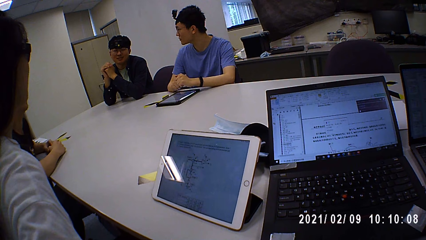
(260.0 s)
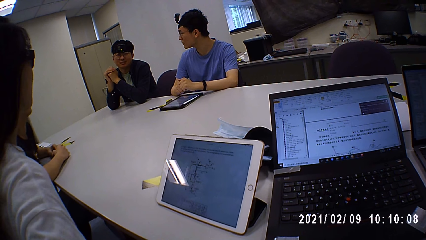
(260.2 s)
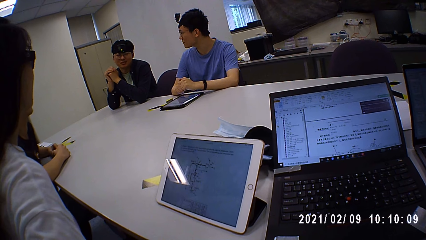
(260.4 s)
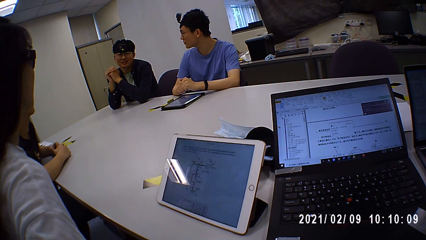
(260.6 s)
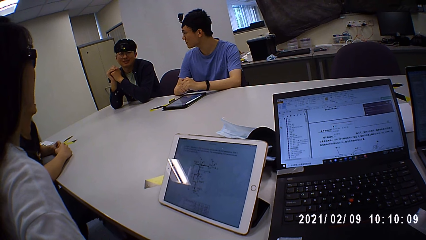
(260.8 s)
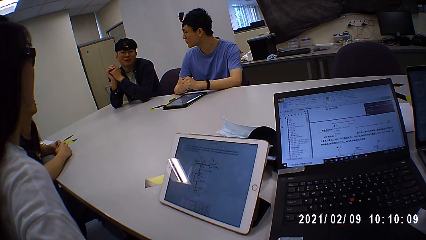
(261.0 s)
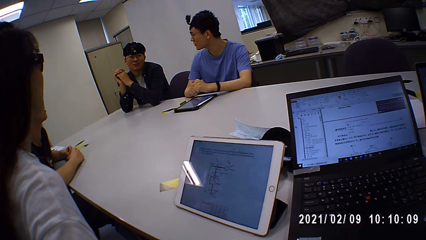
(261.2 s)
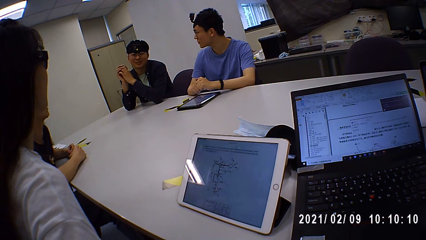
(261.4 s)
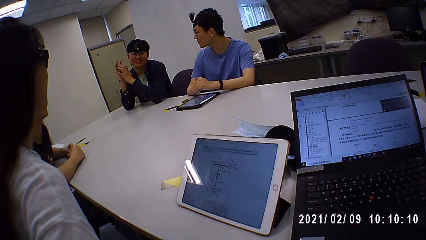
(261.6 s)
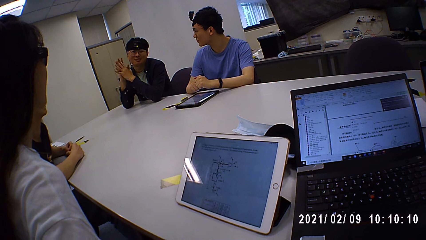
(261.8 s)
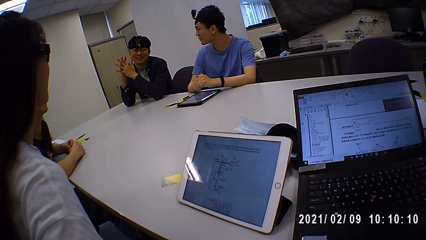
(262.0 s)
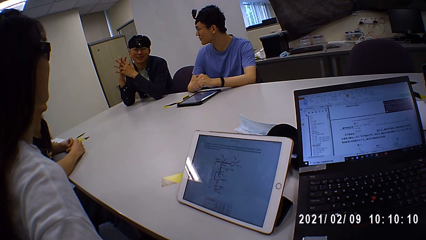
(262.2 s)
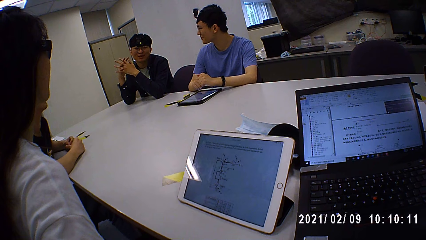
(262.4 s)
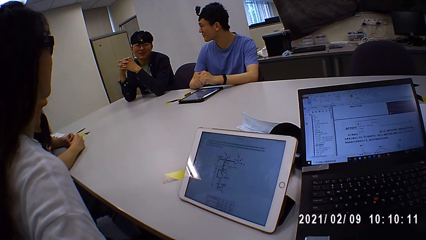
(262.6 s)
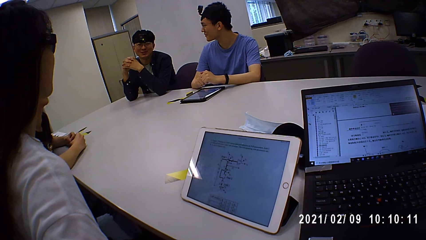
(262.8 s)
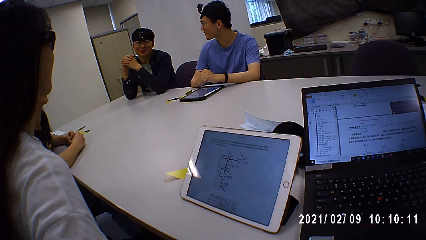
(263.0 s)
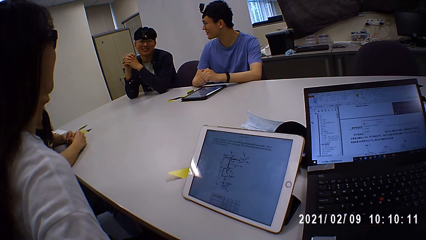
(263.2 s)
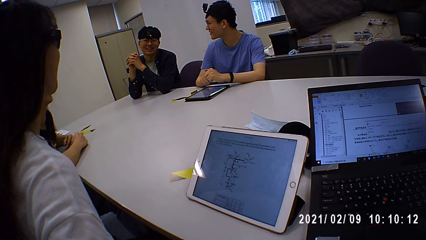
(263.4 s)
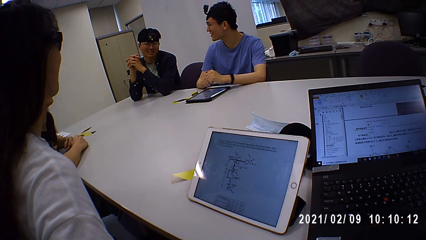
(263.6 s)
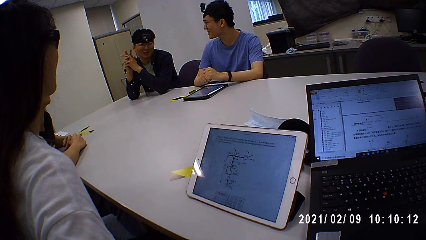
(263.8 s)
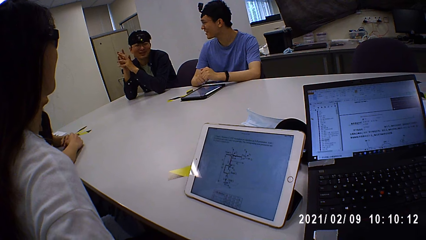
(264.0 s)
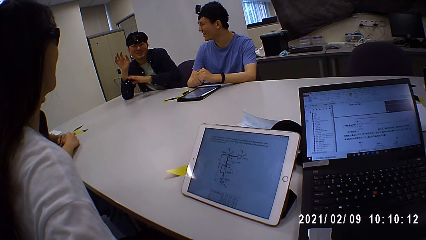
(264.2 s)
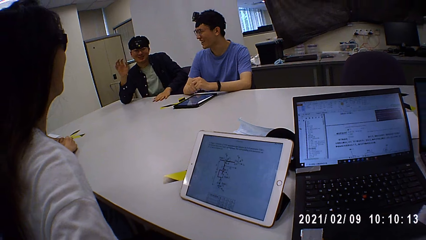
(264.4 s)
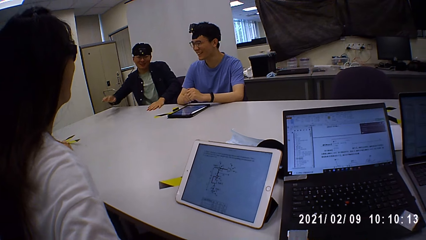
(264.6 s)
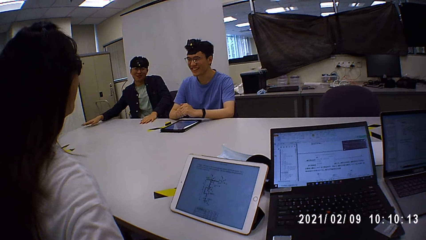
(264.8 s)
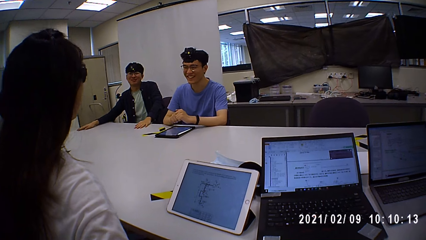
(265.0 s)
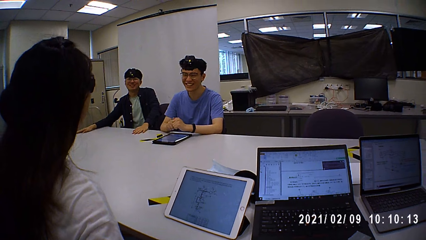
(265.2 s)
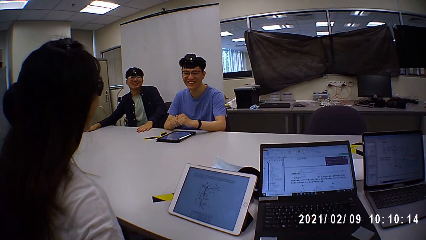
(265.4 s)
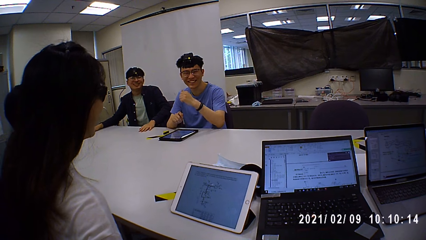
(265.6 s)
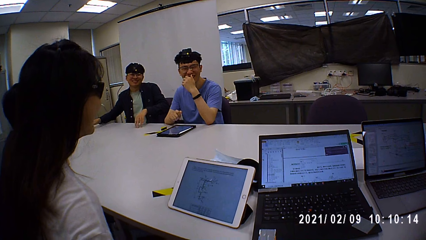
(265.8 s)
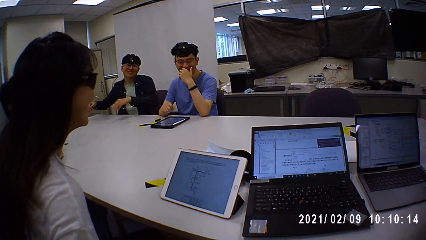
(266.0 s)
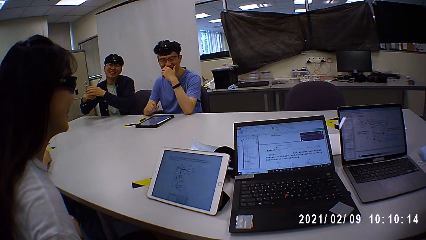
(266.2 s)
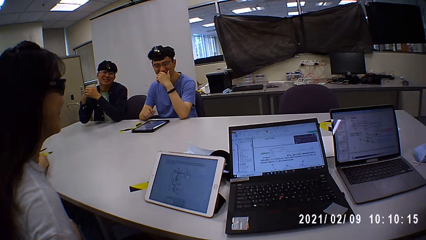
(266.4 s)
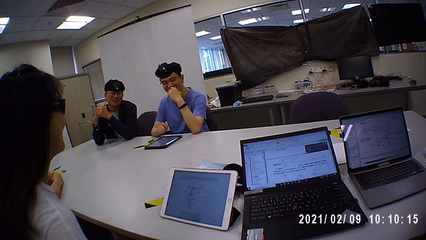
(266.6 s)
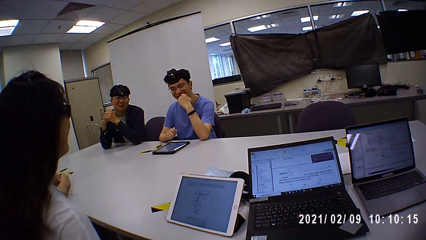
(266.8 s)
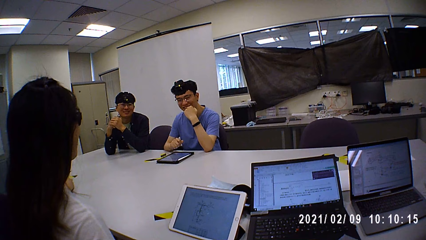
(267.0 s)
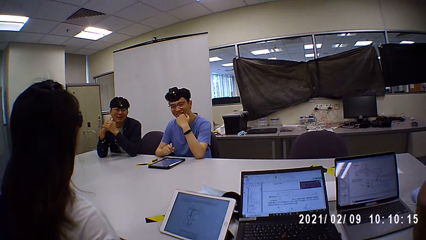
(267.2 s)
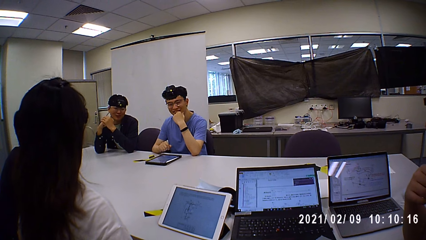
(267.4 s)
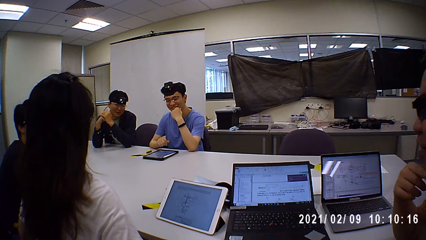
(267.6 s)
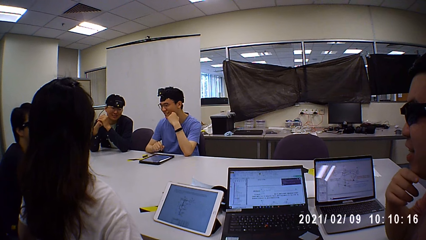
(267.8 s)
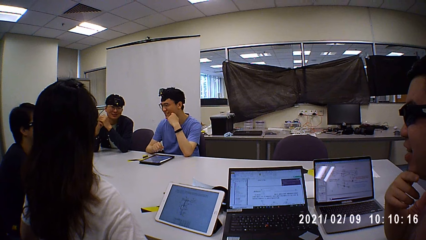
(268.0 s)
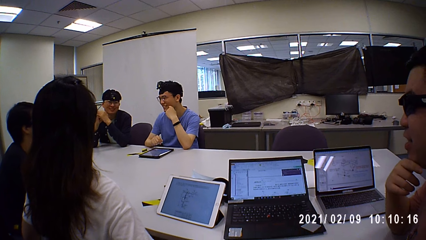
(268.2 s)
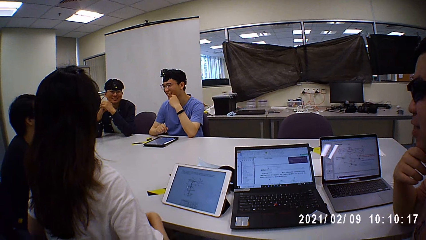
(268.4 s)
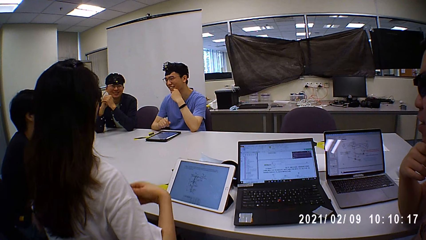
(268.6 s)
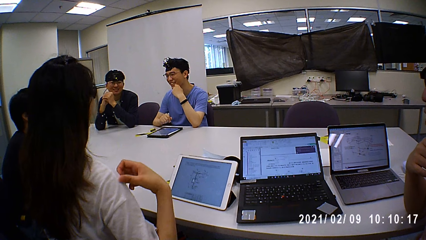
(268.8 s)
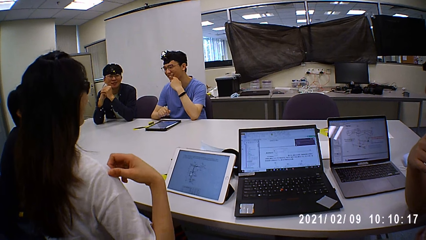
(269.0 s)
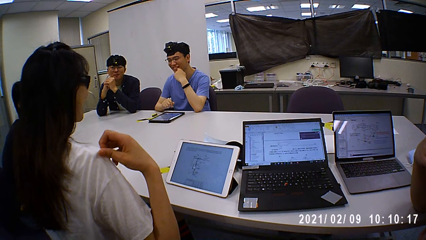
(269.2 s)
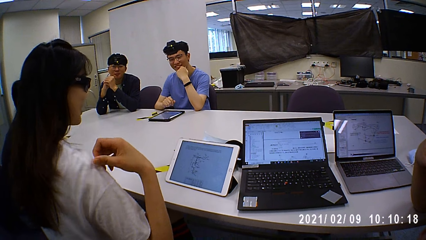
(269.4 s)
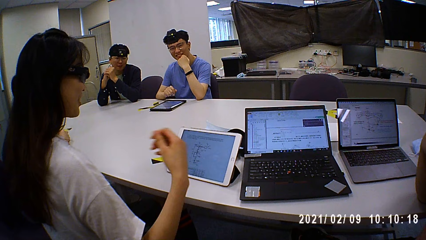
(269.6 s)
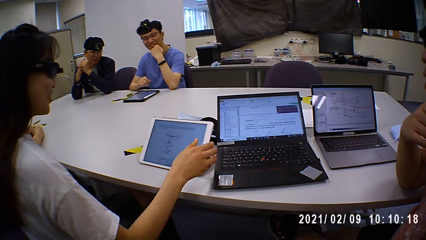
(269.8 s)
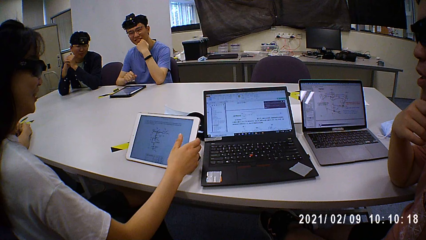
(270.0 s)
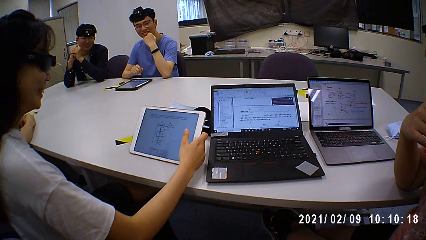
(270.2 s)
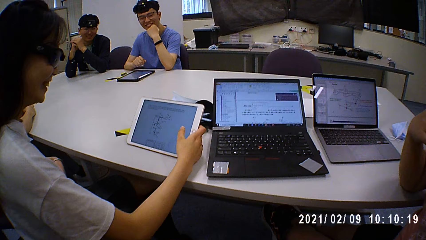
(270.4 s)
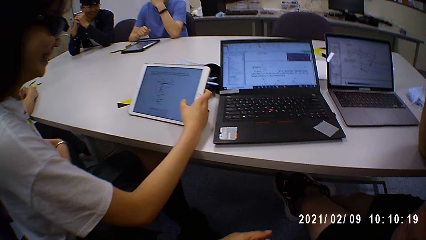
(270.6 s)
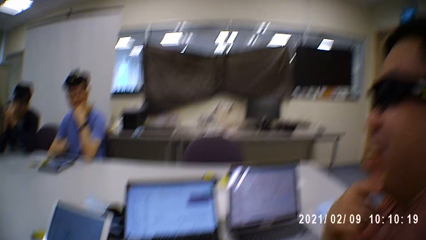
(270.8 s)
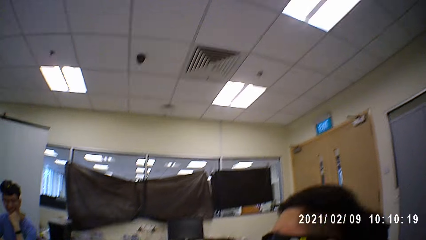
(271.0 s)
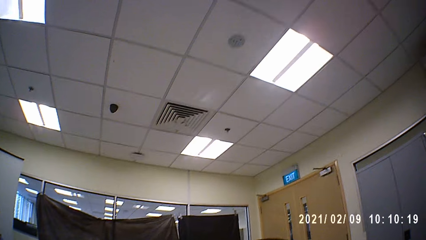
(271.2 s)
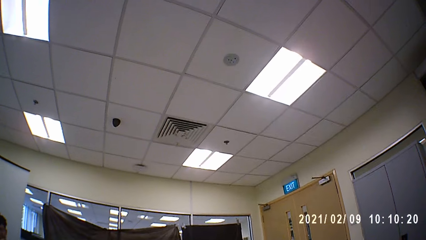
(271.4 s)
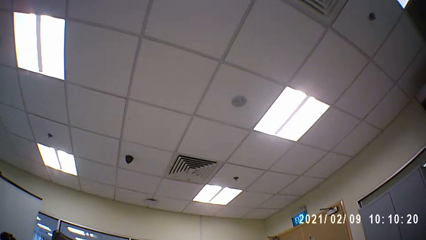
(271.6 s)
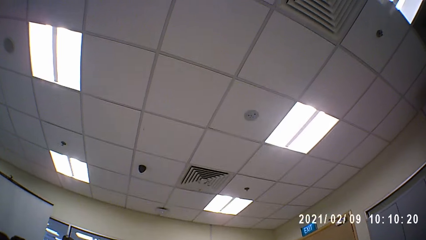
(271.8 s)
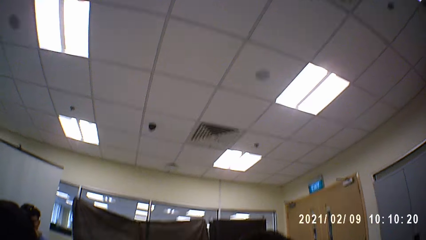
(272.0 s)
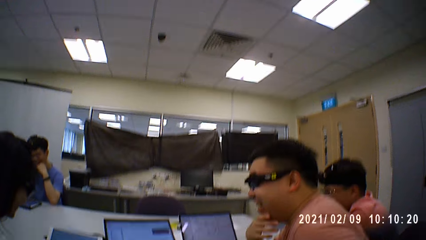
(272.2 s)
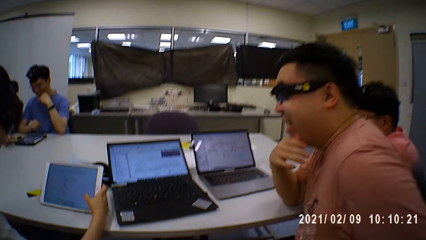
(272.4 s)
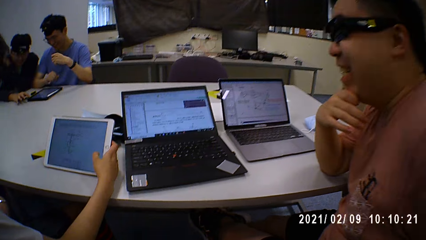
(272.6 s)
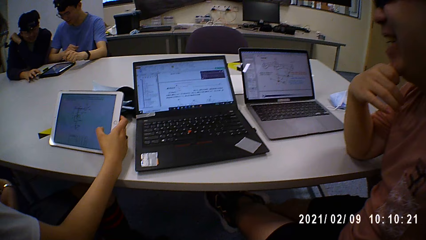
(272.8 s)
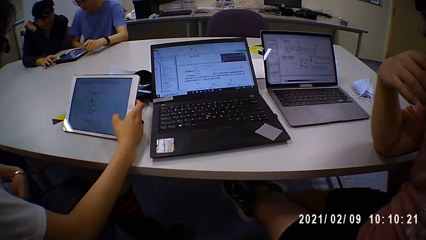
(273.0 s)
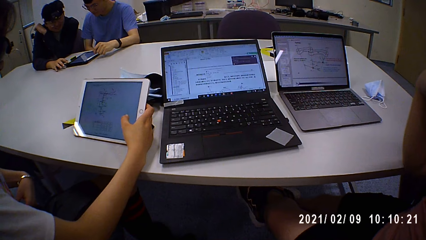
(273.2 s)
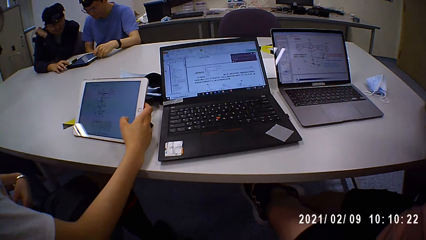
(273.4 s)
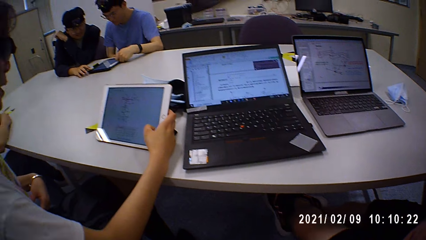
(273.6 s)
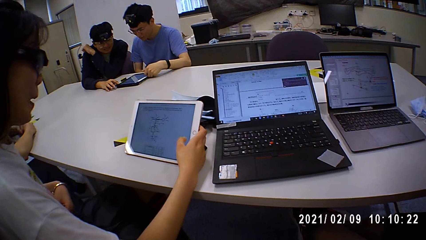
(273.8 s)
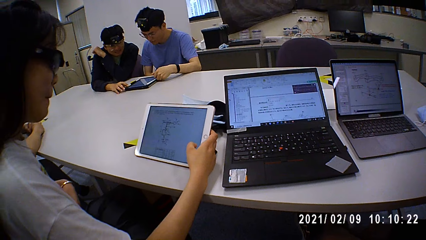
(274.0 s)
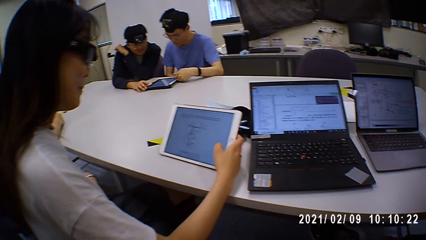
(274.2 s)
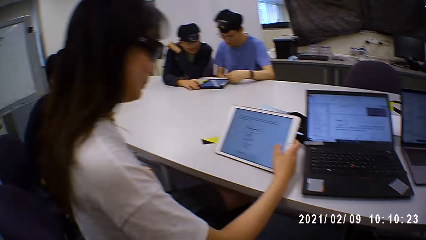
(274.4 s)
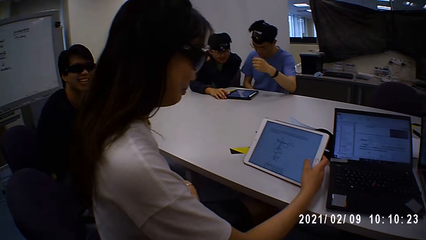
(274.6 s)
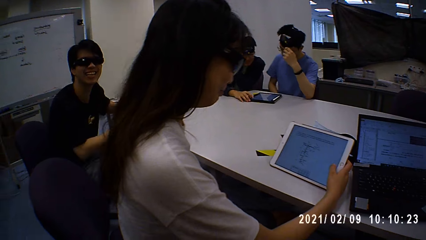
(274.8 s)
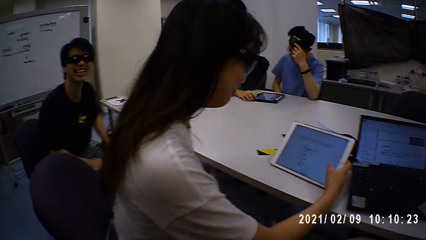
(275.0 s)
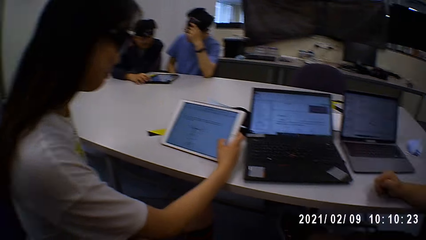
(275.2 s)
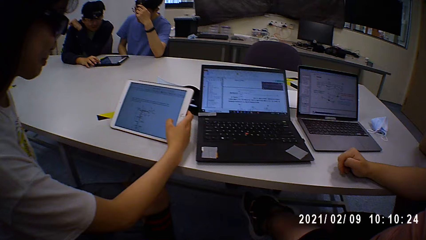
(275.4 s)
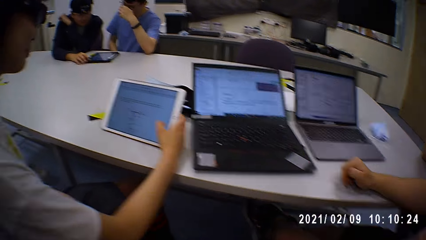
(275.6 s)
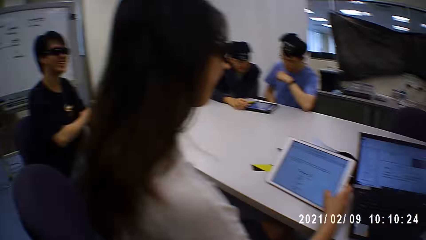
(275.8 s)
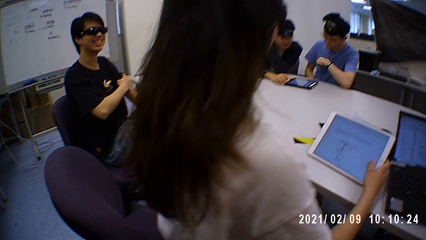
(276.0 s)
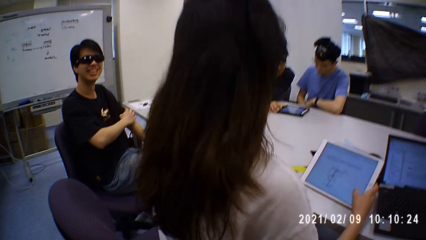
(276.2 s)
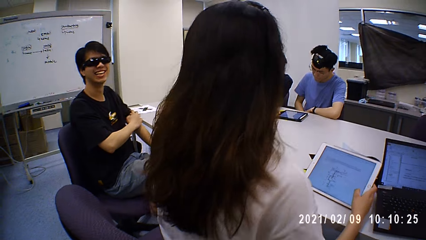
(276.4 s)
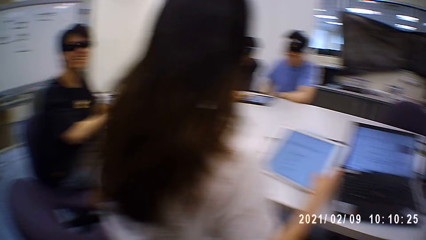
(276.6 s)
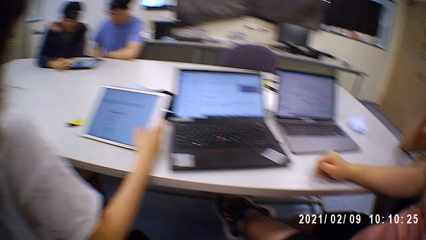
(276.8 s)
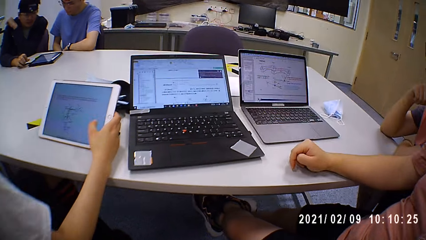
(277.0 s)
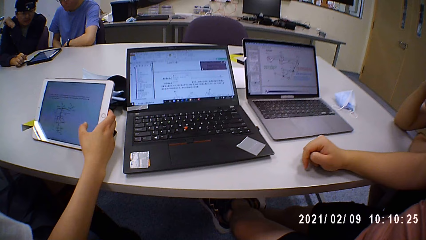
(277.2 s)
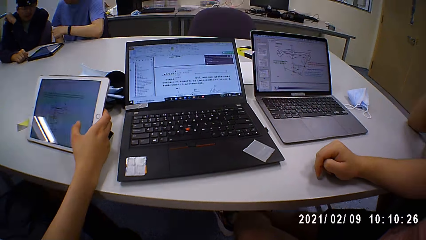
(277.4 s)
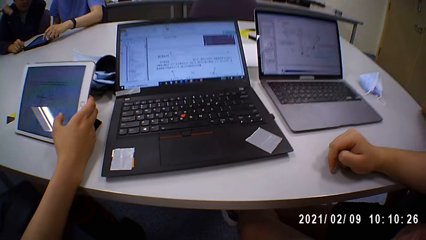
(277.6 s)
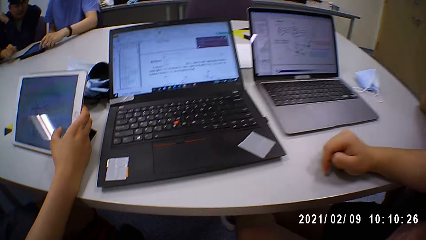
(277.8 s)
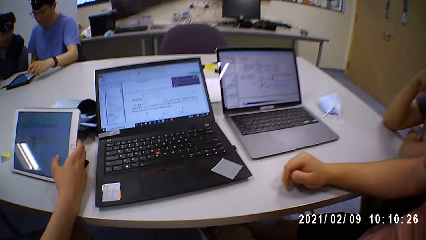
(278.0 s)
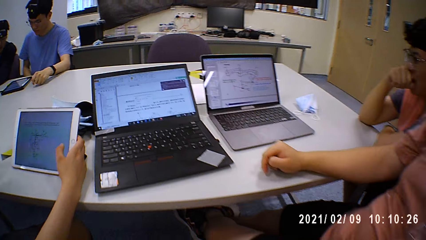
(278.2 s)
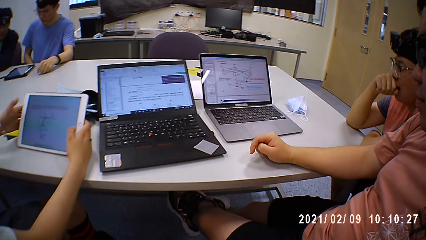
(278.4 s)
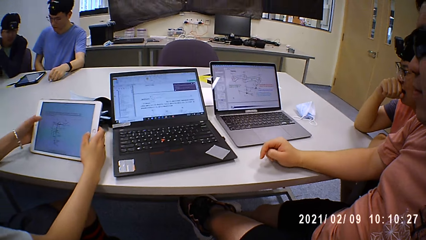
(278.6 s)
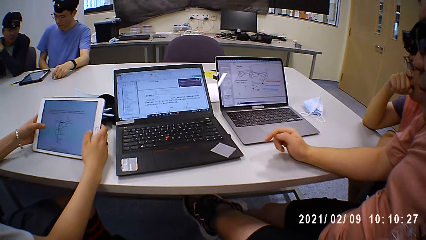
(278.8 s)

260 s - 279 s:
The camera wearer looks around.
